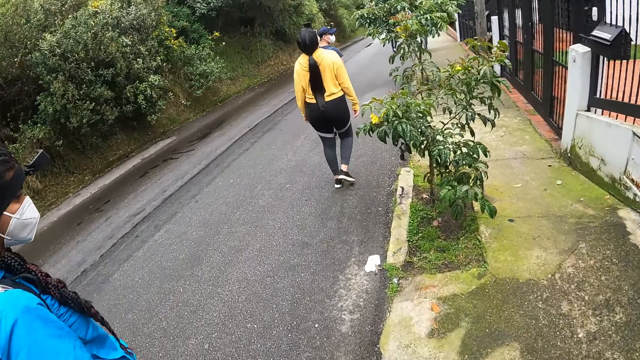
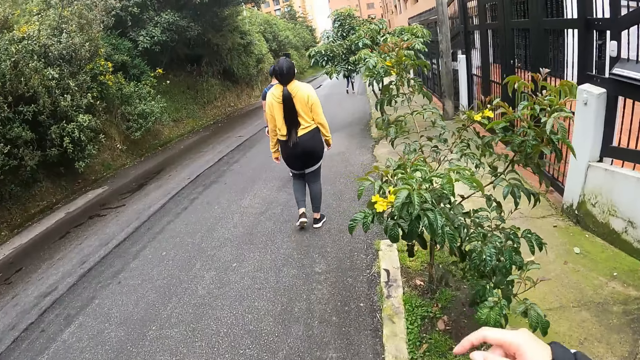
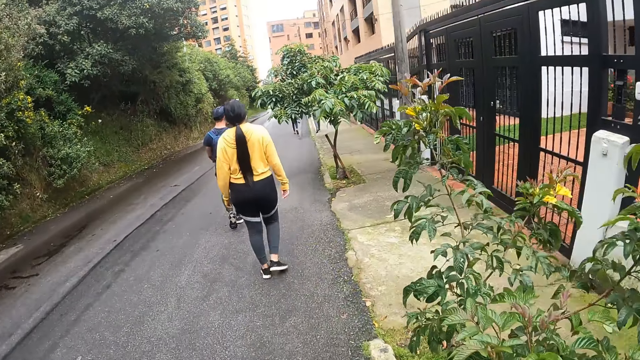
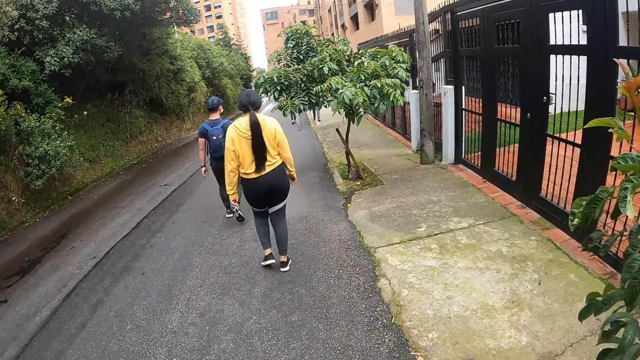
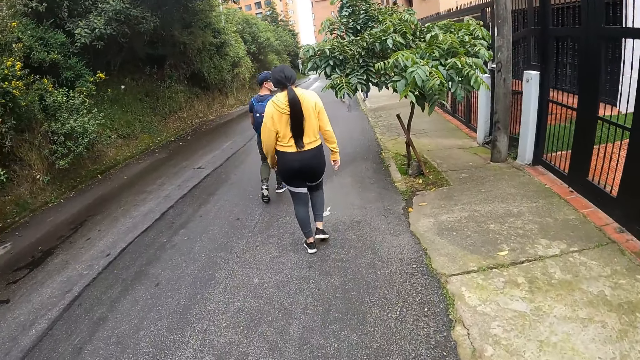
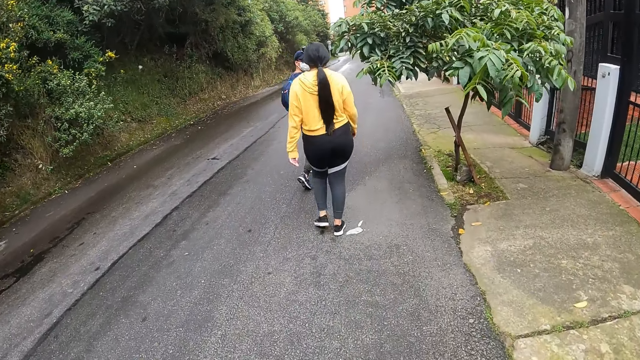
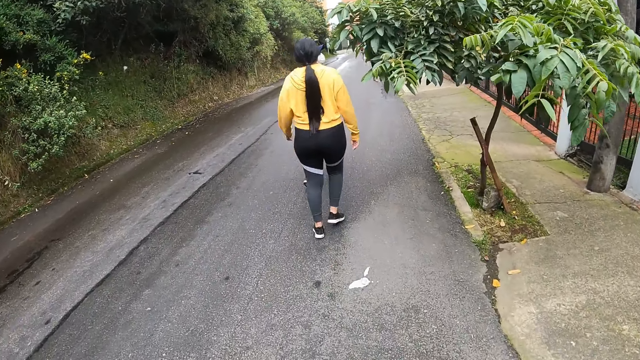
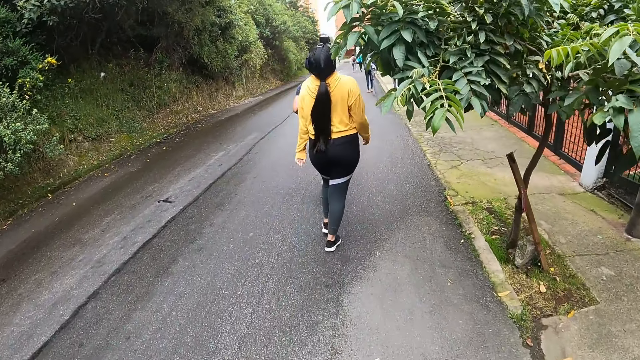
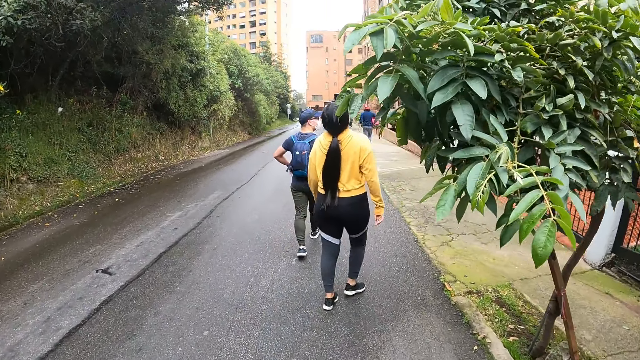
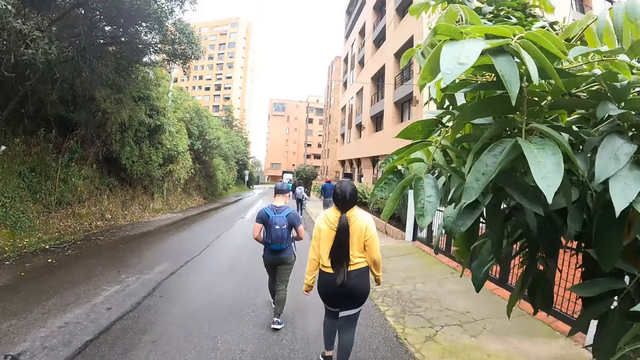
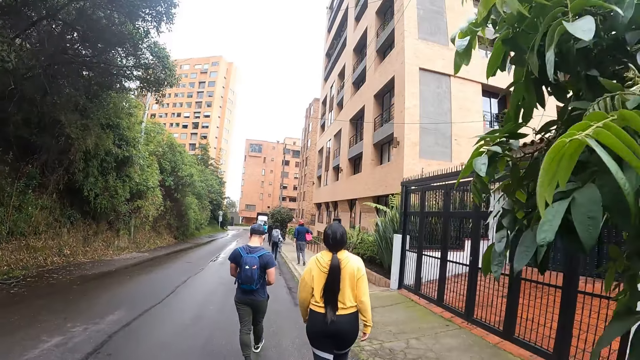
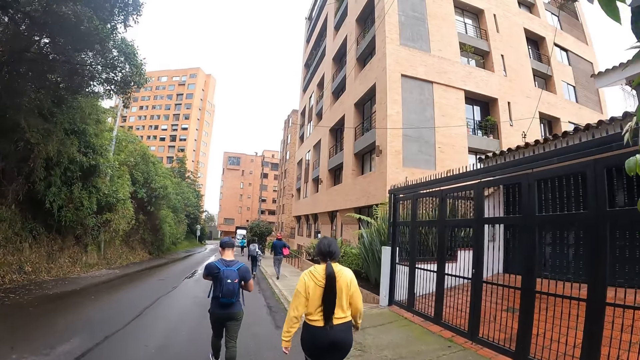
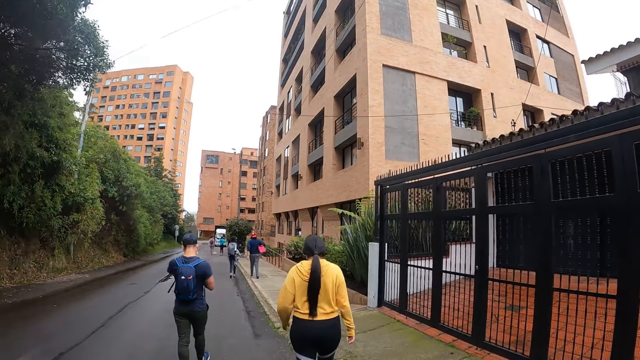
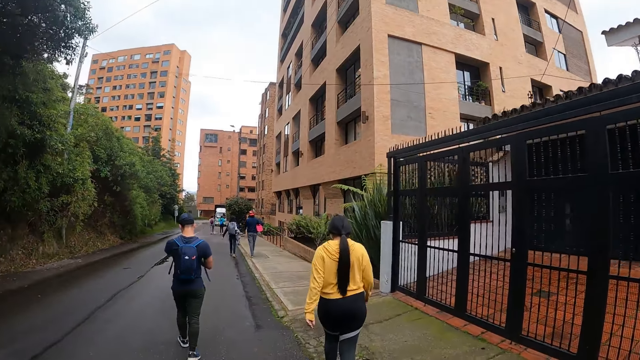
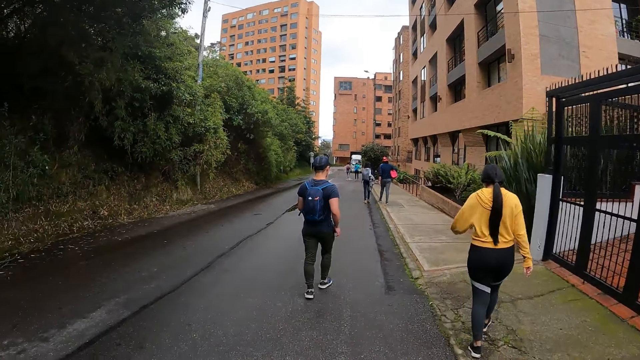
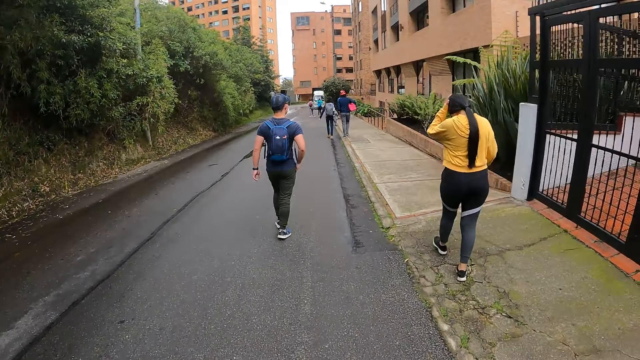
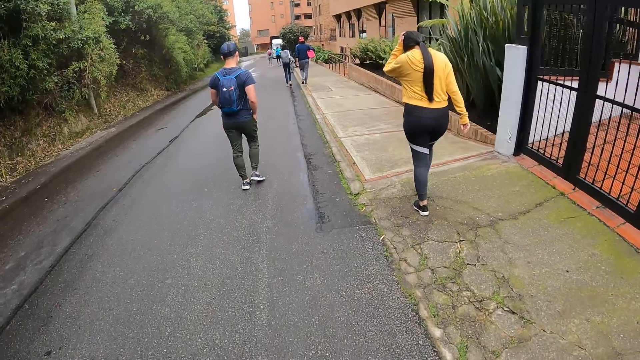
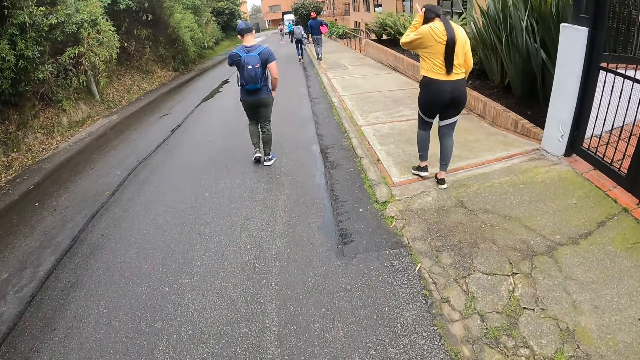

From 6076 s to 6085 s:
The camera wearer lifts a hand.

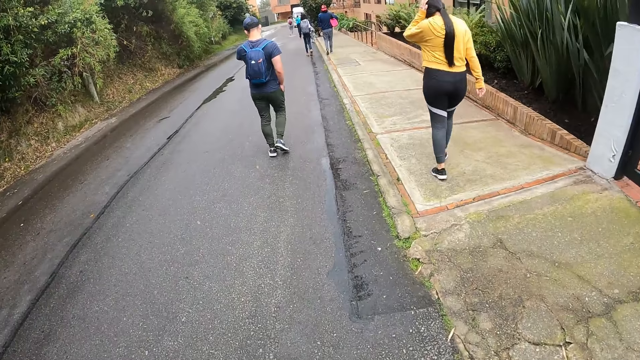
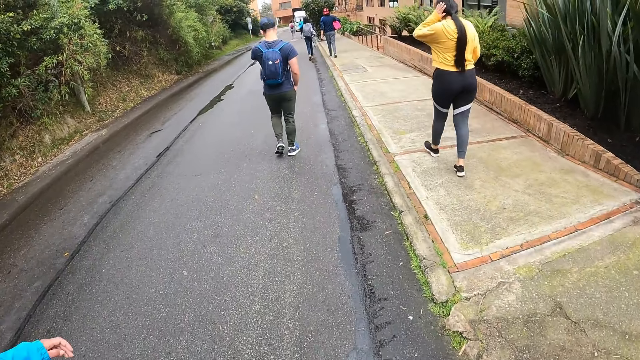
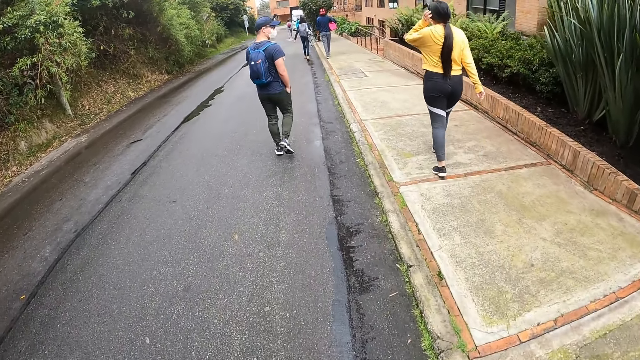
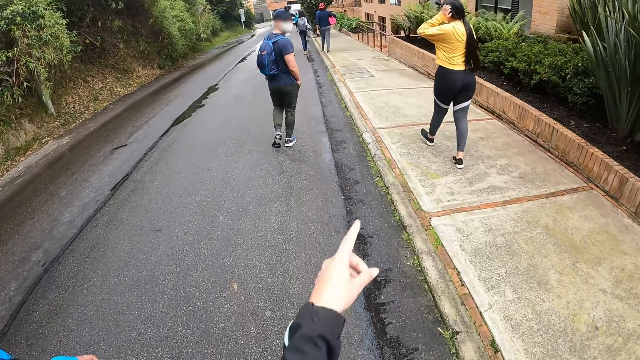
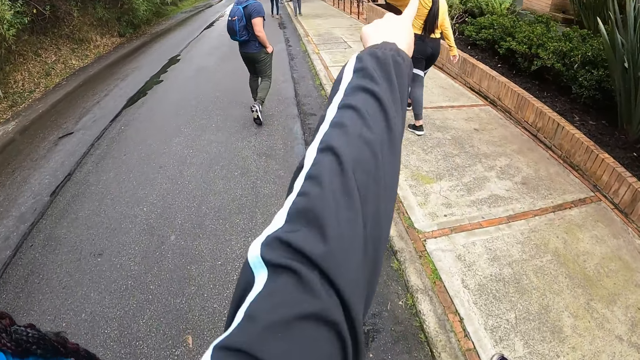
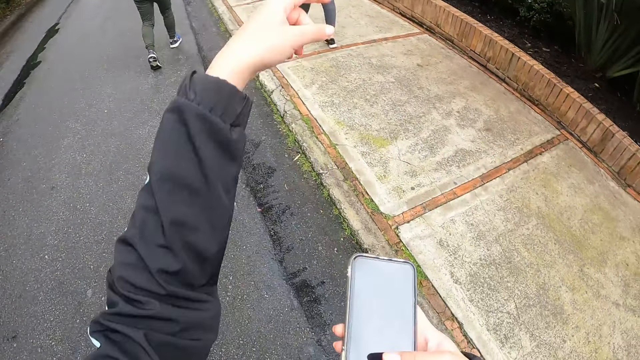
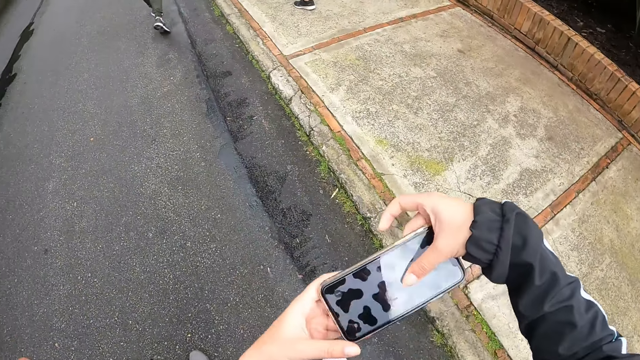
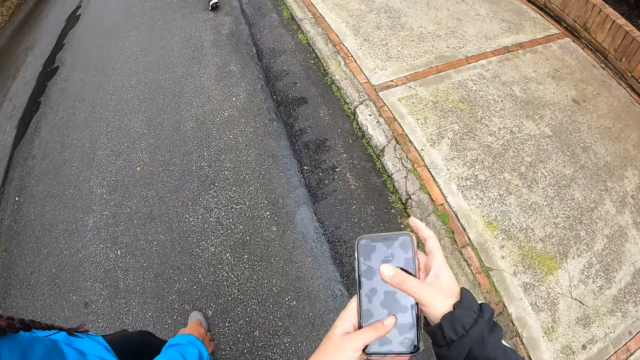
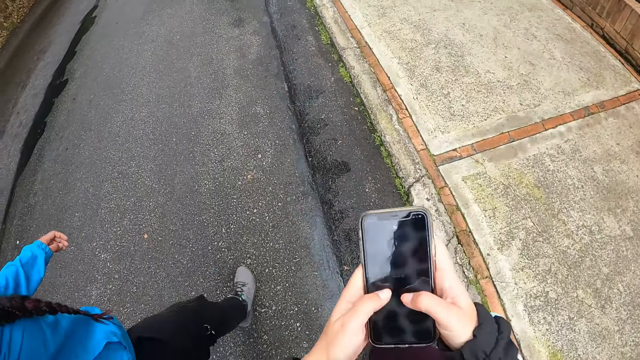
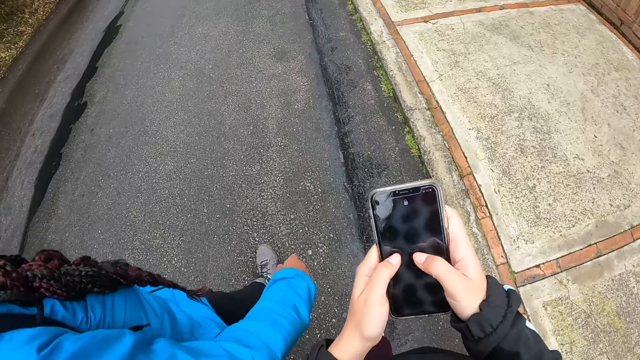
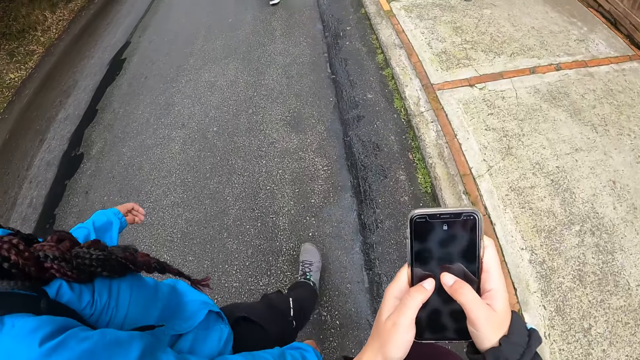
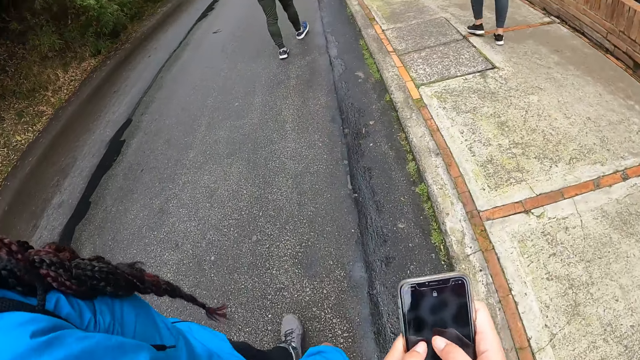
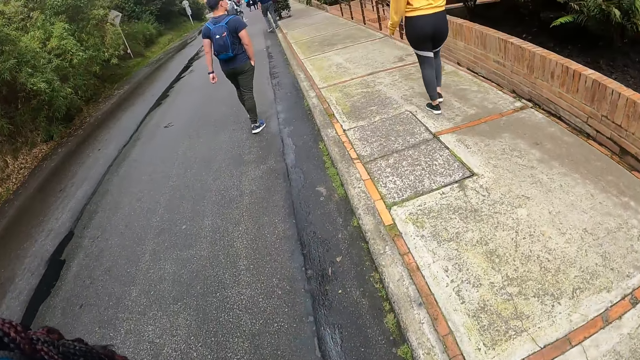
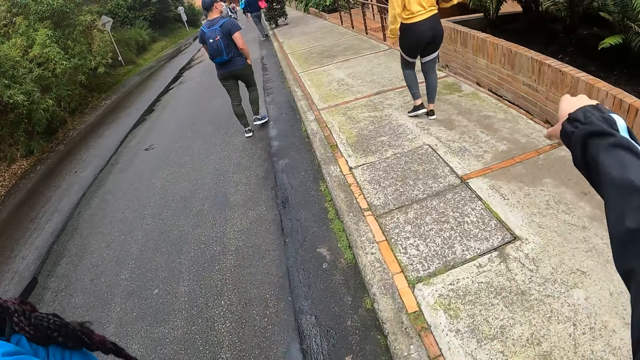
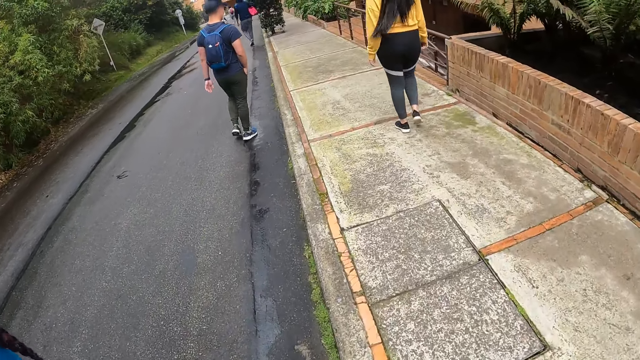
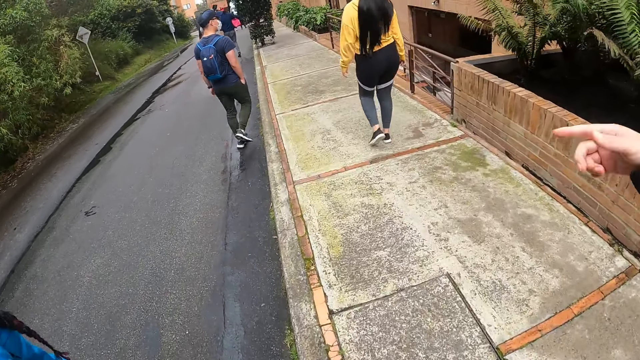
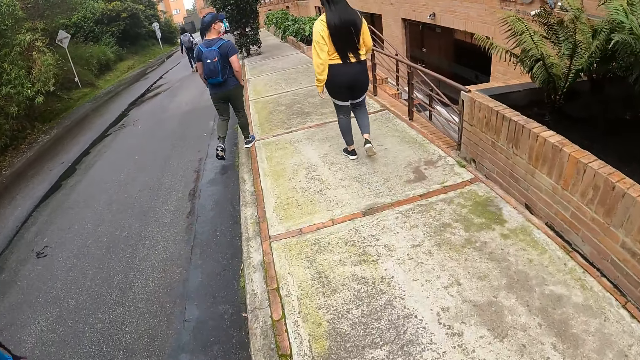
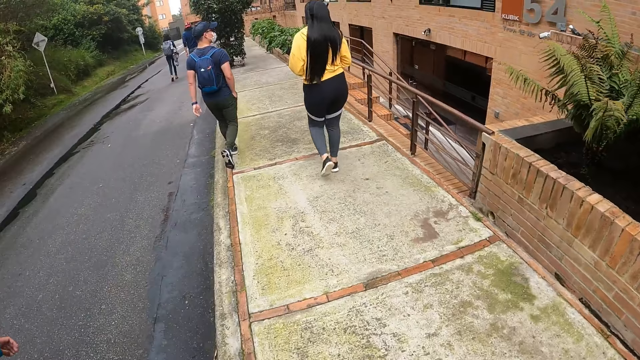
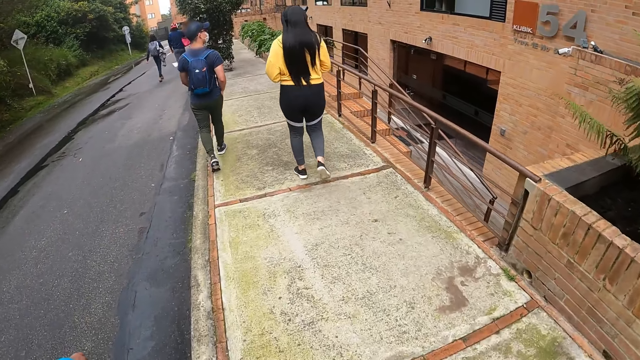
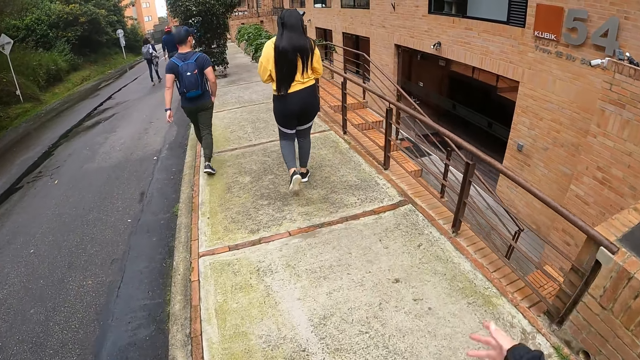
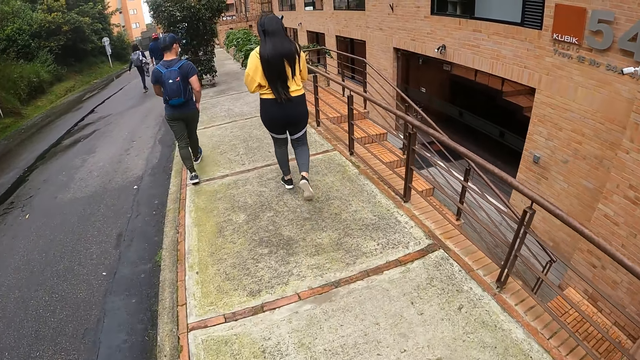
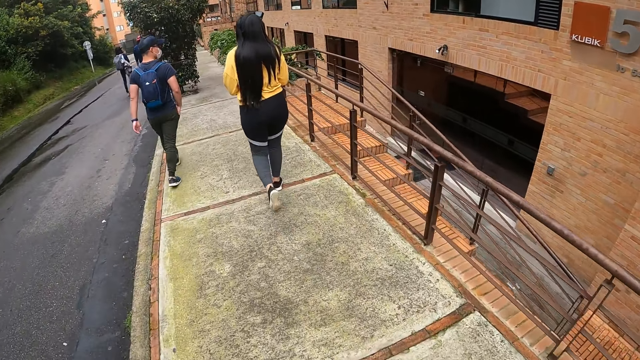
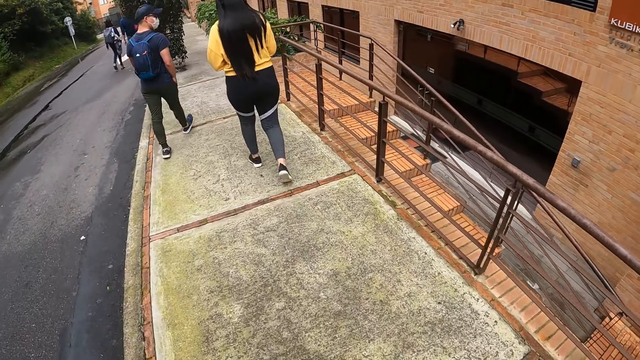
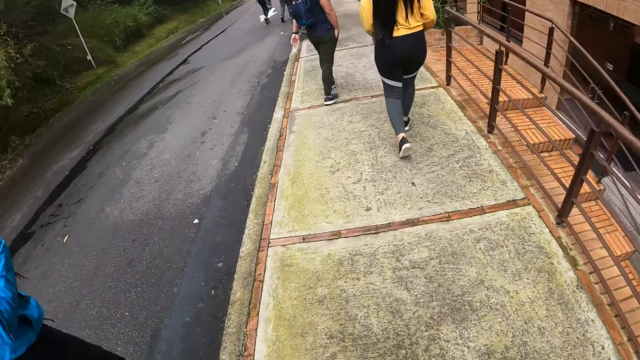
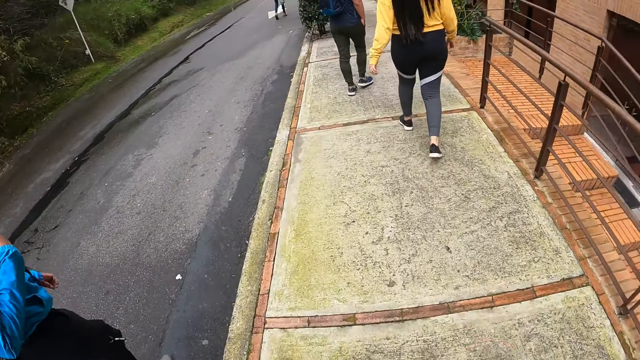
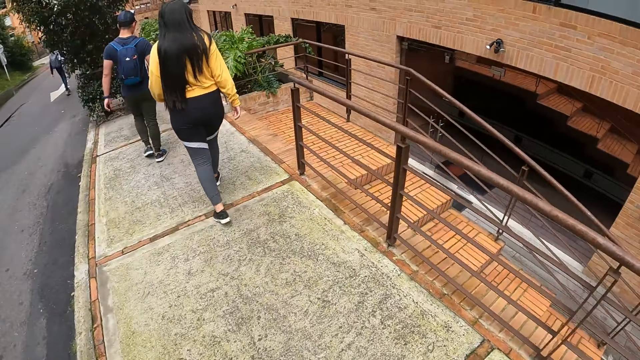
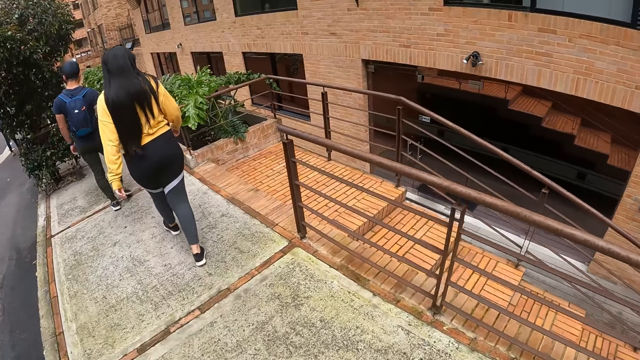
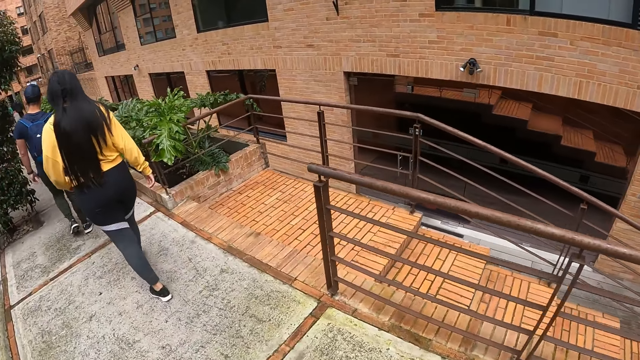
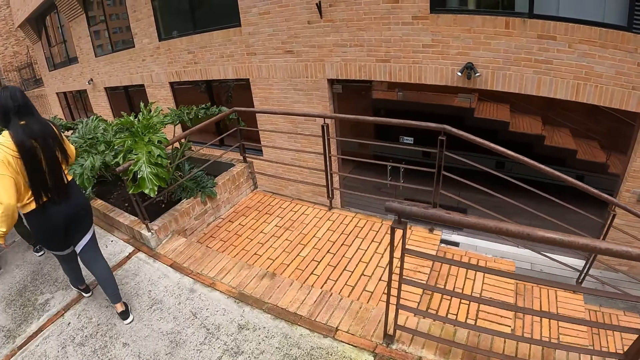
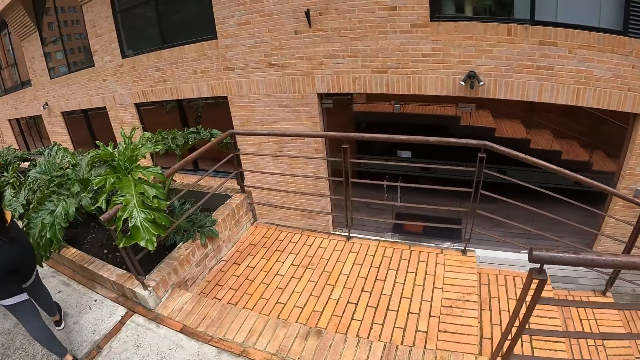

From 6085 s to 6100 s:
The camera wearer points. She holds a phone with her right hand. She turns the phone with both hands. She operates the phone with both hands. She points. She interacts with a woman. She sways her hand. She walks.
